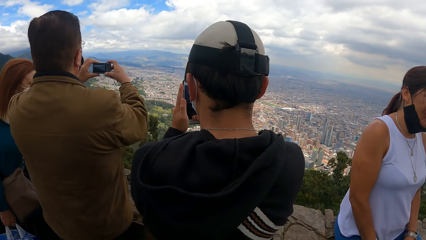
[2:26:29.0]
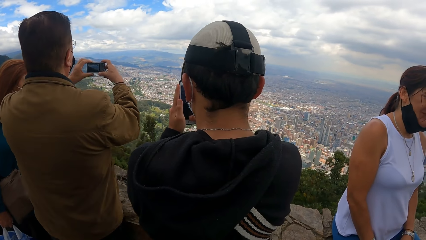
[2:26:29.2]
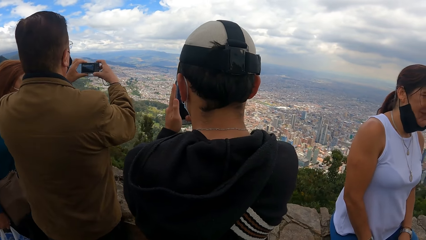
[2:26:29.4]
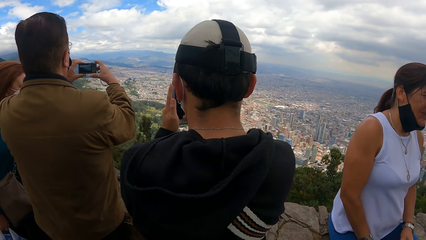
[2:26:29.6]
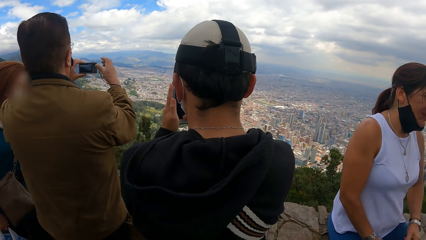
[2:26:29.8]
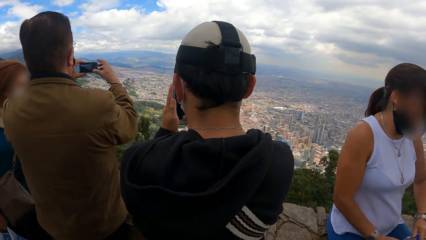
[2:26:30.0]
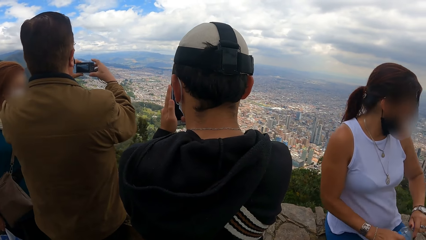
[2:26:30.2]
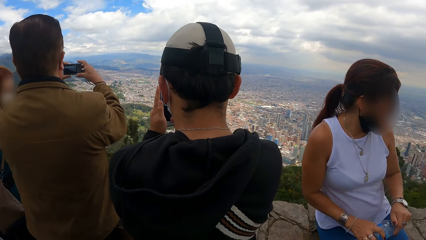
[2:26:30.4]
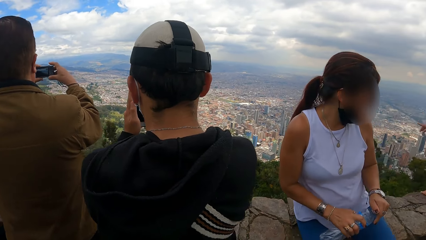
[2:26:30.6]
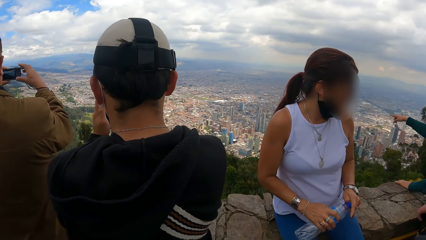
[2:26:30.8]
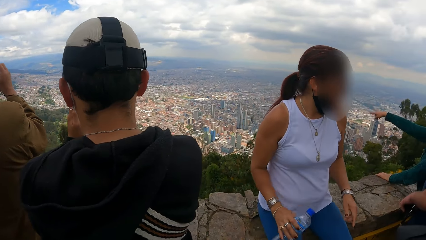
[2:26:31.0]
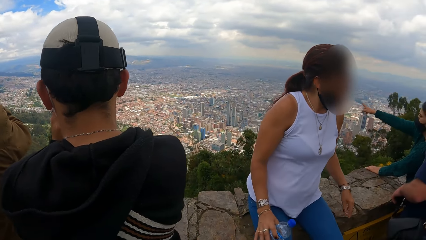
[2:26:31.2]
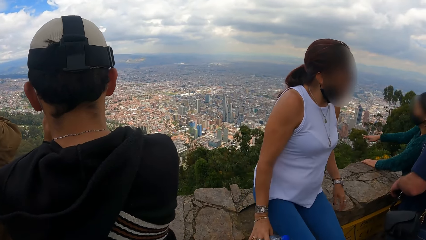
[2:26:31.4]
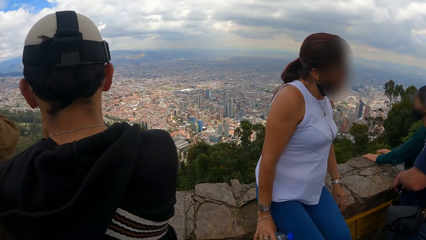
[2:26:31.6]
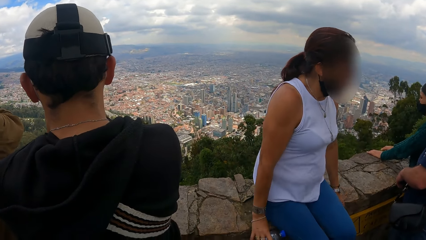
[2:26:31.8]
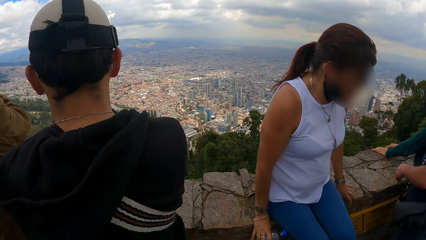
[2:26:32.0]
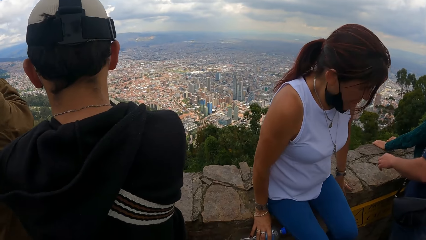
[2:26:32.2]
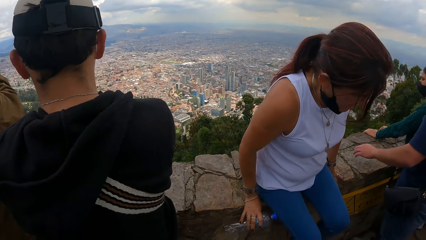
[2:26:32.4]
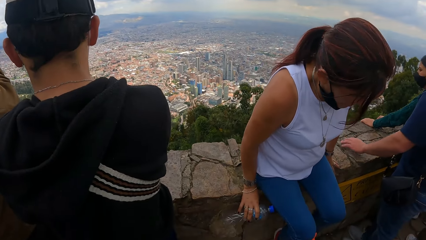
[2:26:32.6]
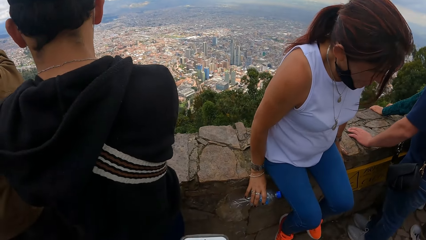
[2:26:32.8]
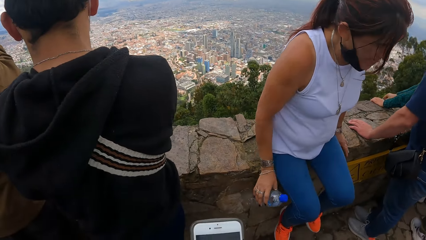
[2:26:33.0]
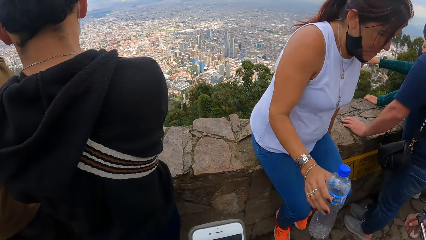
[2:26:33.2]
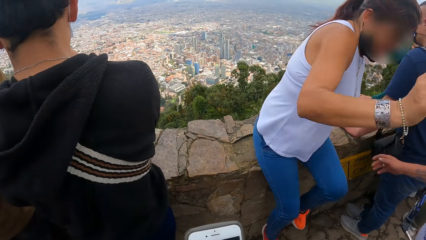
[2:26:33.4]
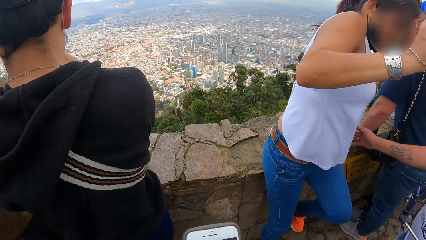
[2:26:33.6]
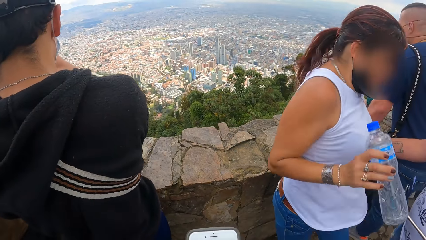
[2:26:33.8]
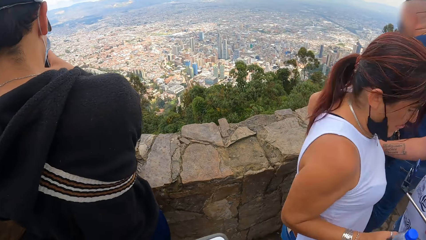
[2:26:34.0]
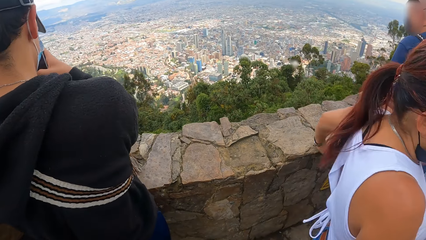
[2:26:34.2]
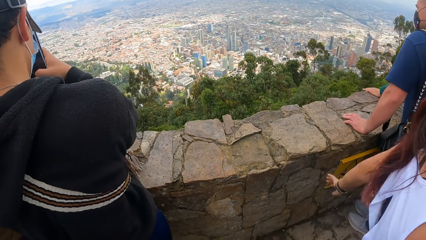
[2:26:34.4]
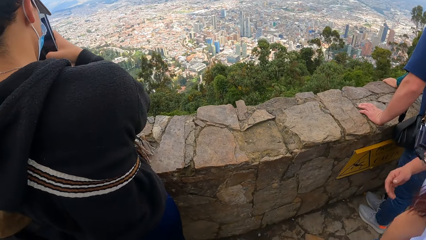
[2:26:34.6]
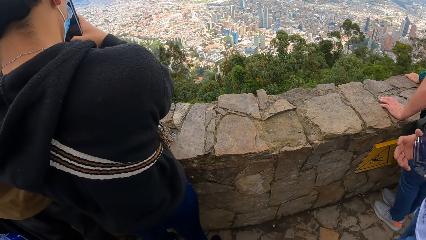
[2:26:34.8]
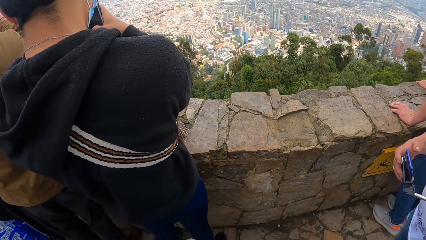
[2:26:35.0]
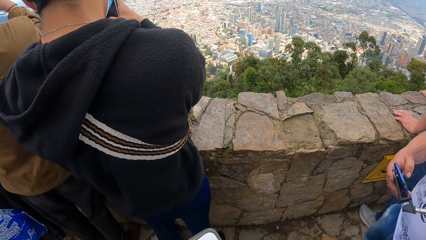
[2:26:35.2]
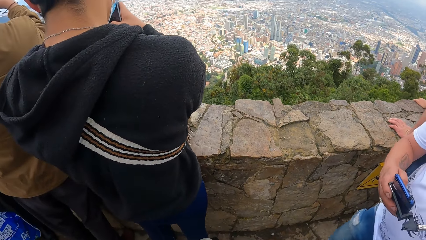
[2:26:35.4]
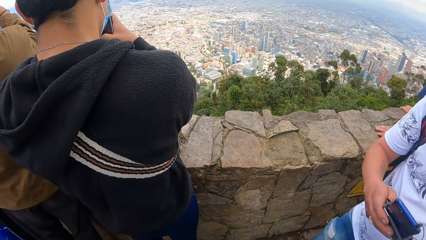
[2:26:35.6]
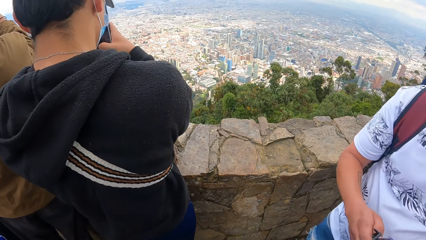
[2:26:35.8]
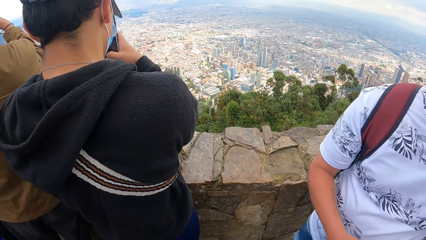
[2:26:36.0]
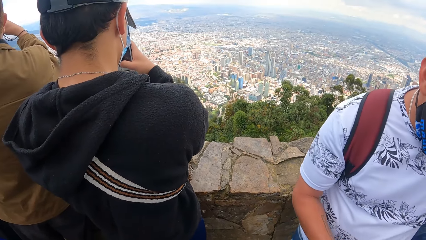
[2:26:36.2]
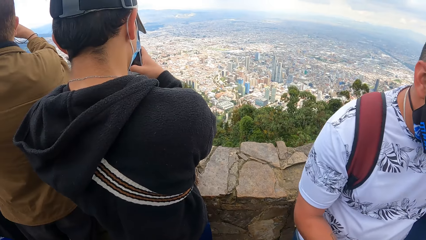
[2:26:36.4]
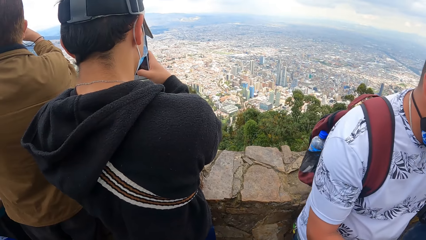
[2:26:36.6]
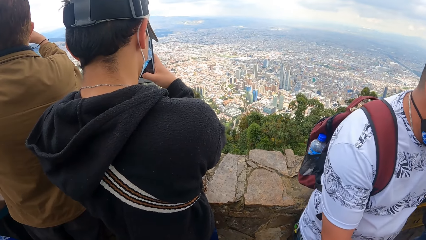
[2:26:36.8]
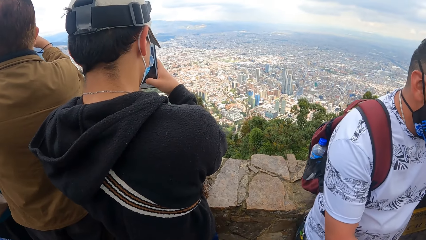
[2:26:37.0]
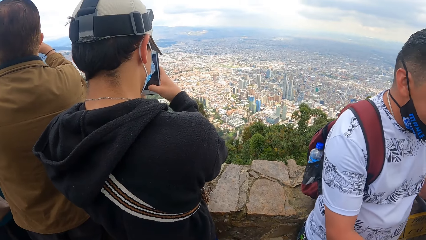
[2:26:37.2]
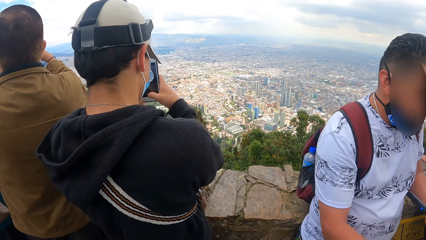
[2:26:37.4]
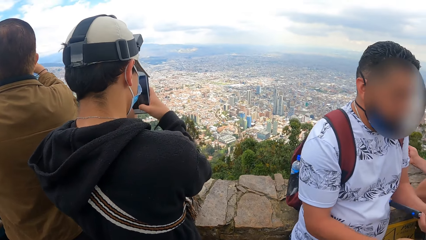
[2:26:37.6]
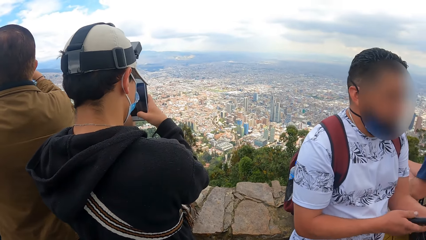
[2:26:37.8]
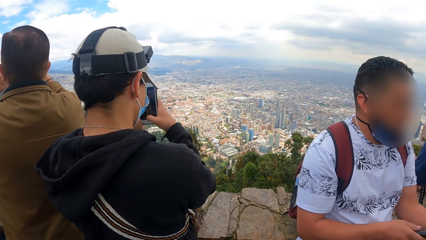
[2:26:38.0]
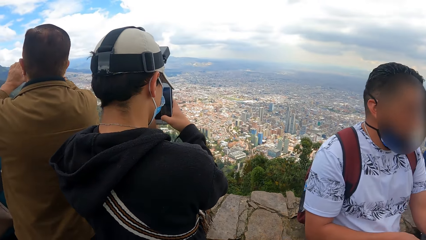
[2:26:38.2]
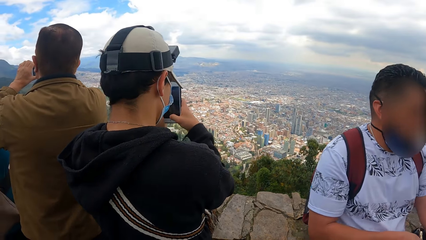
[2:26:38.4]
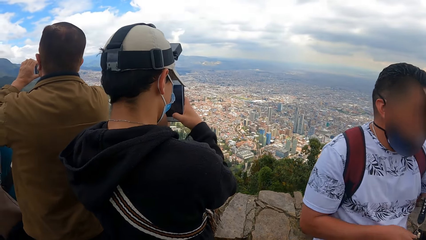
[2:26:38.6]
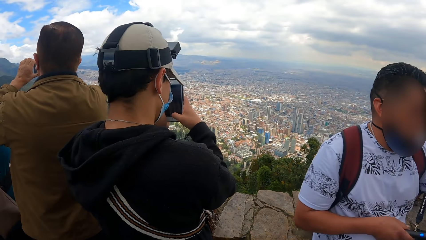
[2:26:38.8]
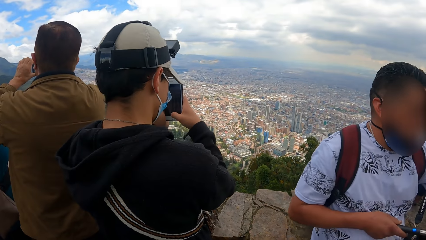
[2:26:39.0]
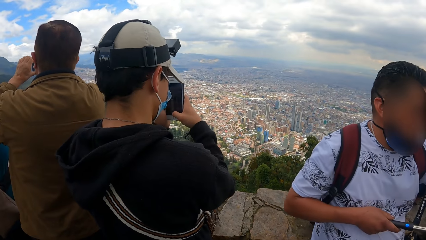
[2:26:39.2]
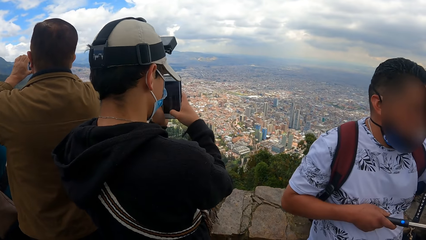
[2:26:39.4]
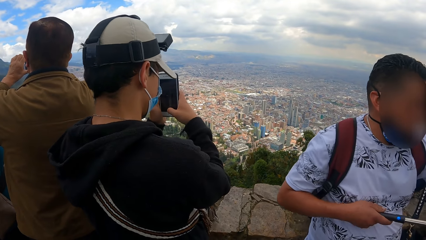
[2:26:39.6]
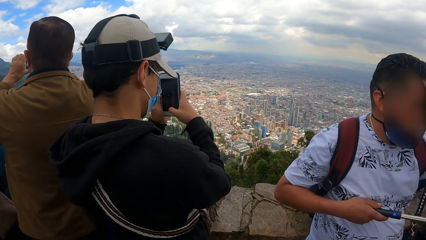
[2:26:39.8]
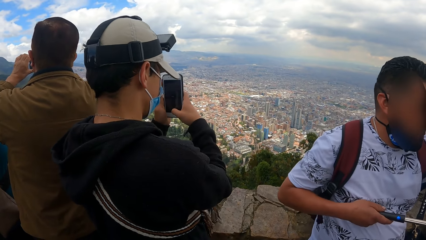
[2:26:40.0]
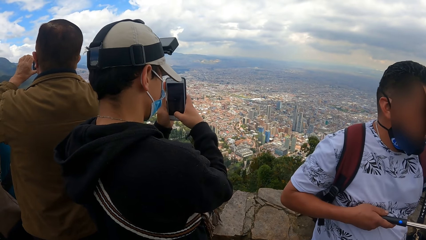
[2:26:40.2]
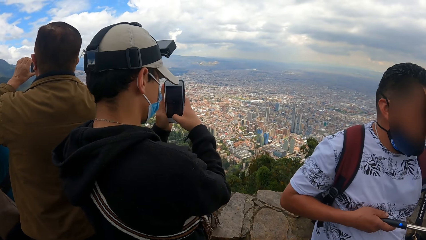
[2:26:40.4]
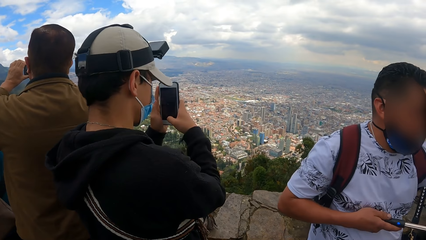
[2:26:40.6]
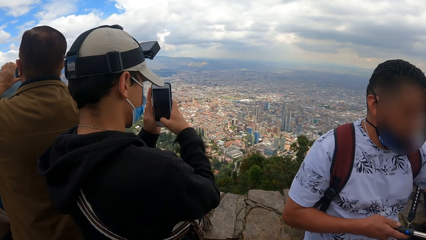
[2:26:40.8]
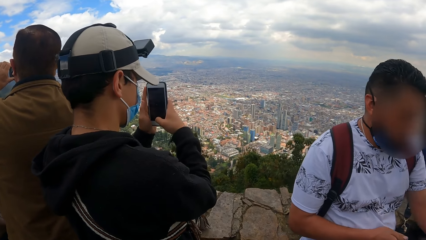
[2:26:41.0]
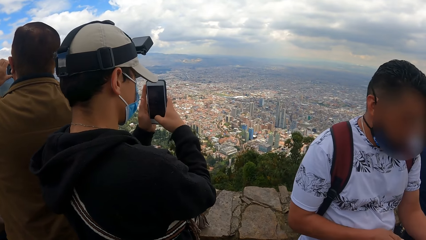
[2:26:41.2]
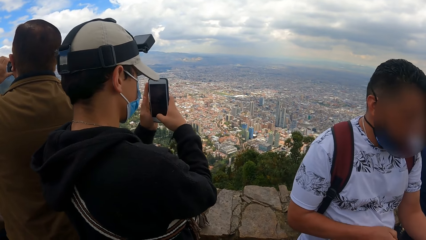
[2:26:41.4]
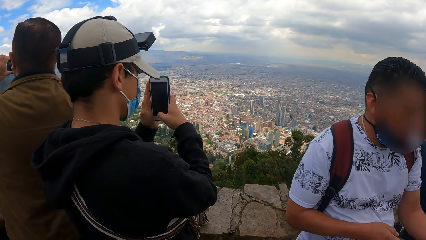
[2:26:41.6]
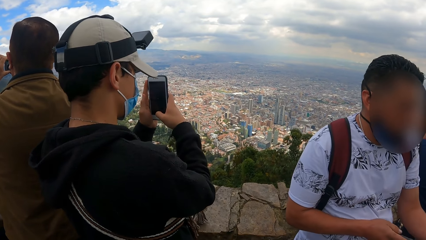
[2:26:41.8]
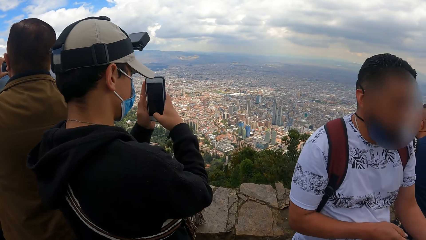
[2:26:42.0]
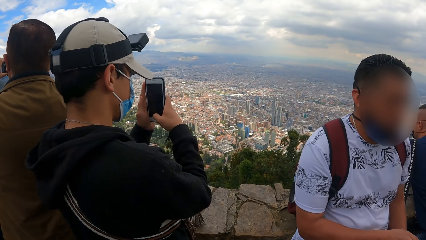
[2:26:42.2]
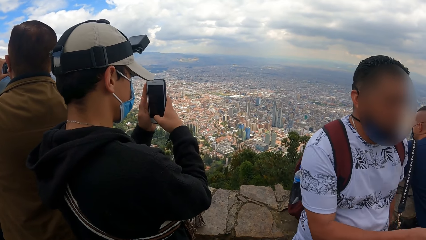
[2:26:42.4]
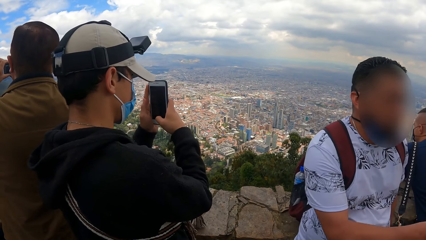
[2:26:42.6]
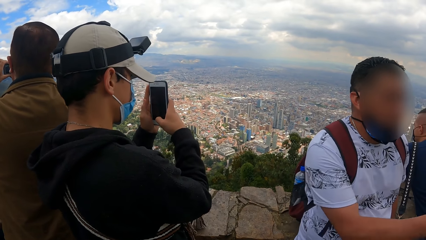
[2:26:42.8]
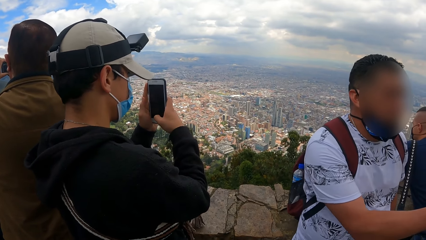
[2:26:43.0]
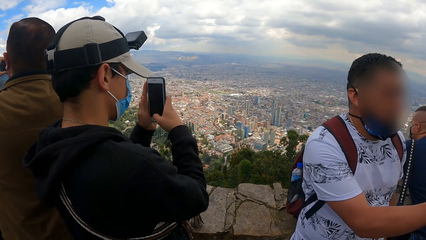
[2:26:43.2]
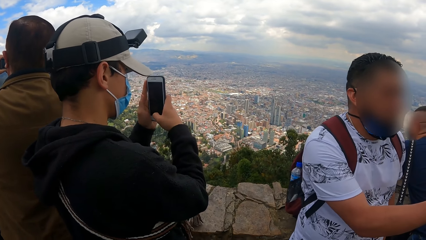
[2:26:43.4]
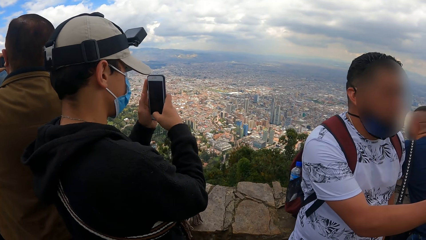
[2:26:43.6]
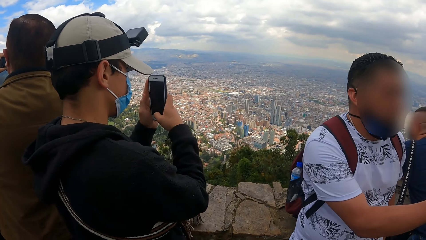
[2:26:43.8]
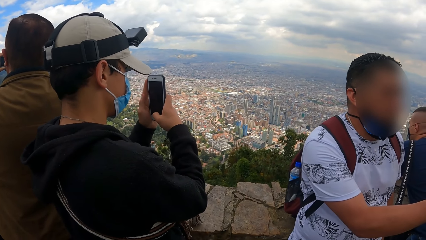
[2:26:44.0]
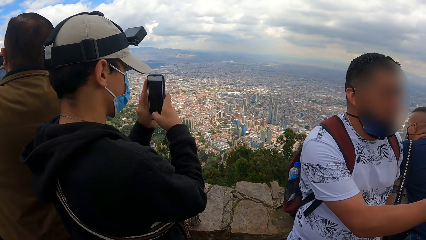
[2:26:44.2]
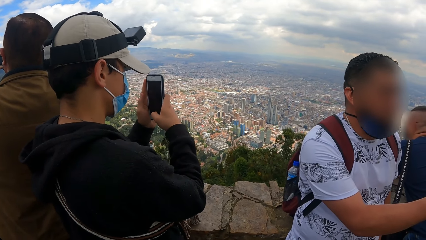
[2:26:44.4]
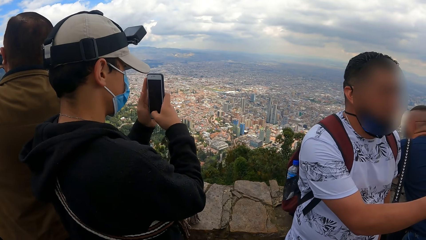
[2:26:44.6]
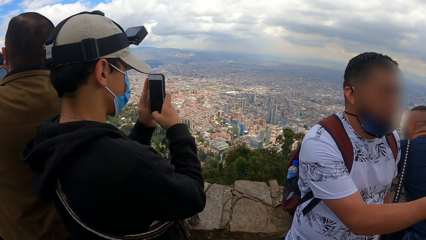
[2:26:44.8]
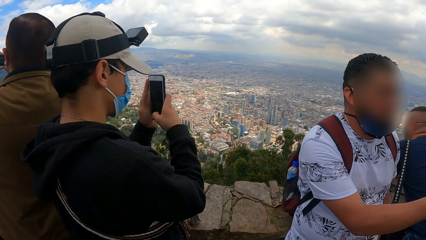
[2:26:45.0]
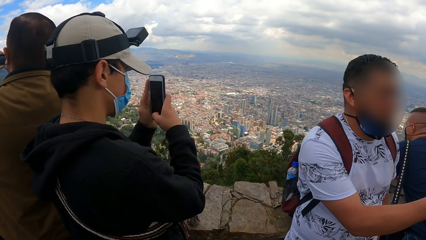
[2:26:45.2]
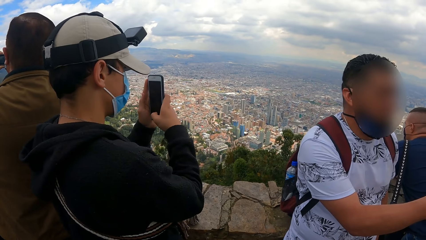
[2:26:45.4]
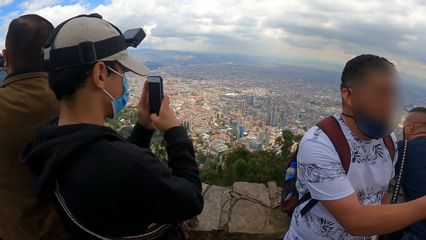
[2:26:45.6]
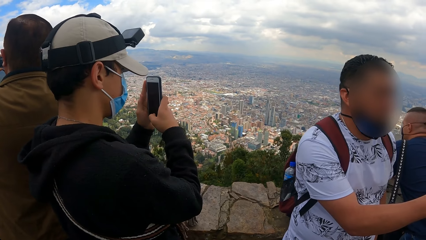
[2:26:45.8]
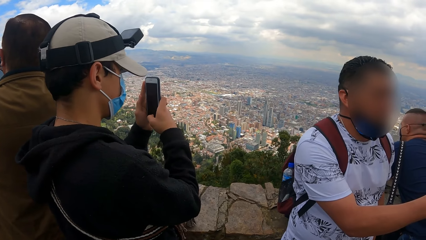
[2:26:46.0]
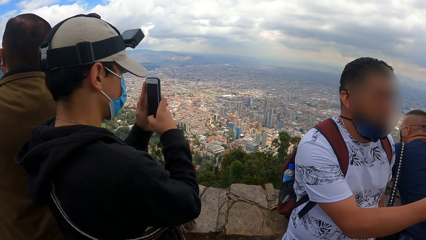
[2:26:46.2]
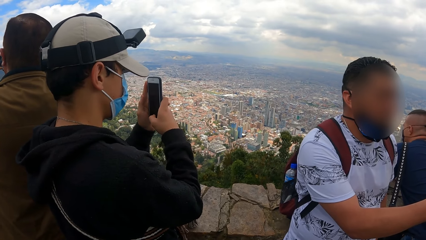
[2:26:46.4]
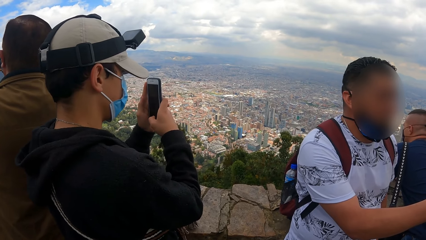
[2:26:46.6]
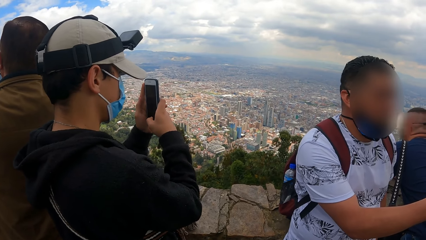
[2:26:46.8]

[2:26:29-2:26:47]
The camera wearer operates a phone in her right hand.
